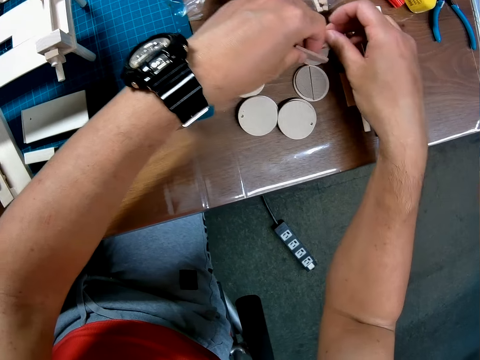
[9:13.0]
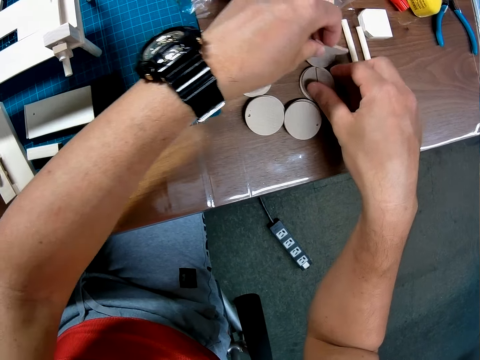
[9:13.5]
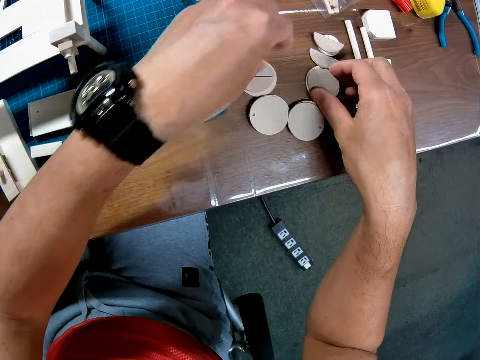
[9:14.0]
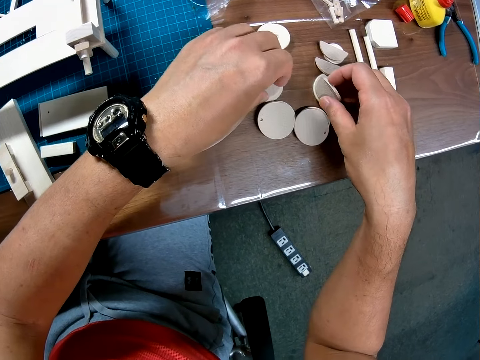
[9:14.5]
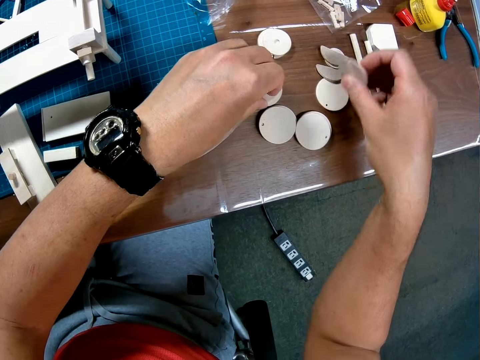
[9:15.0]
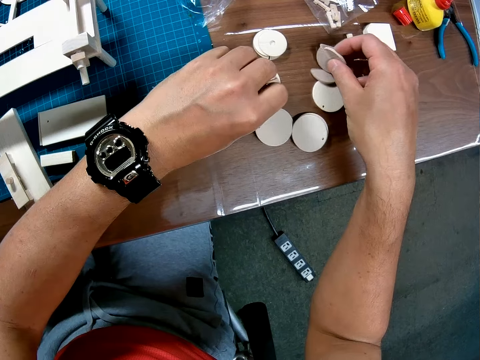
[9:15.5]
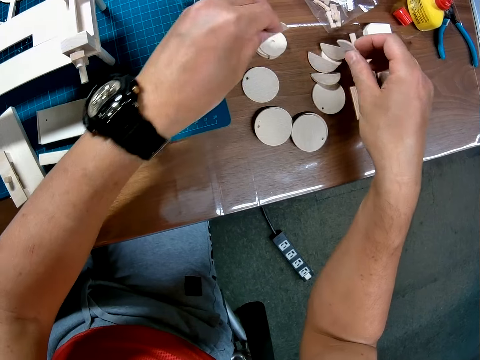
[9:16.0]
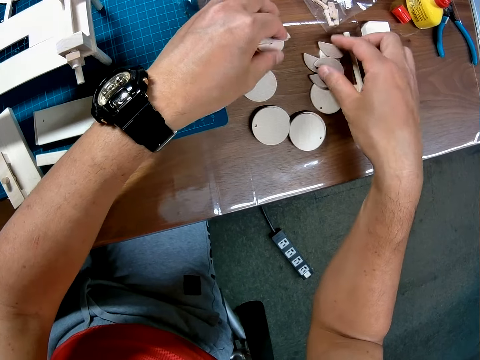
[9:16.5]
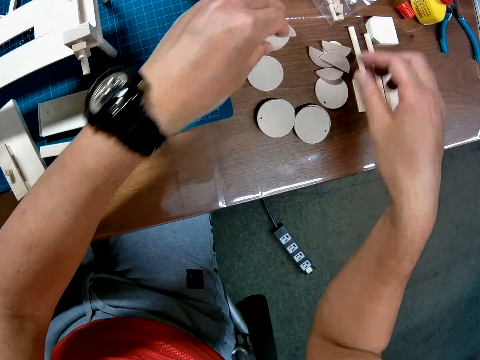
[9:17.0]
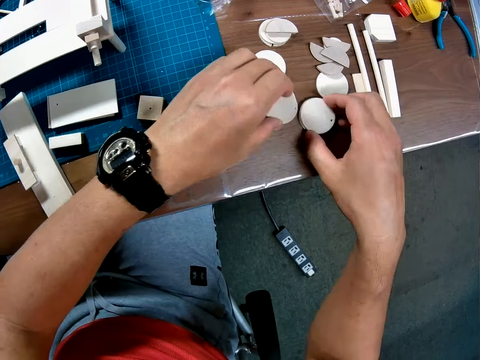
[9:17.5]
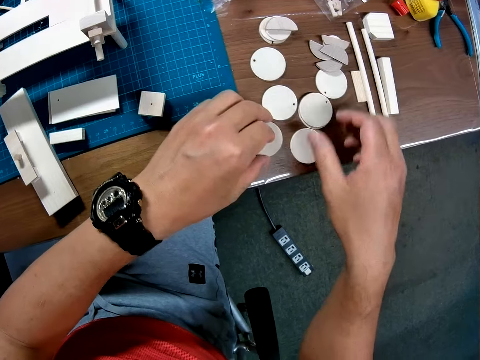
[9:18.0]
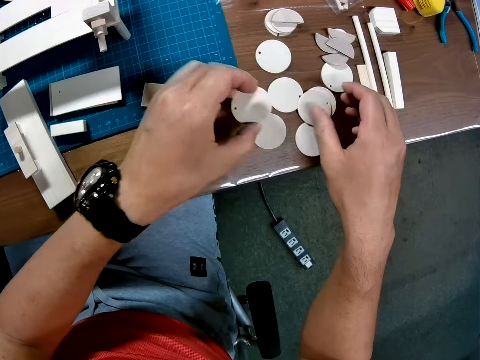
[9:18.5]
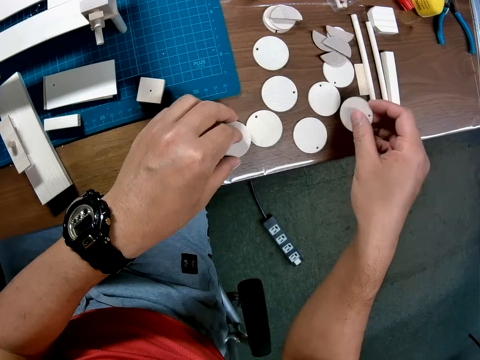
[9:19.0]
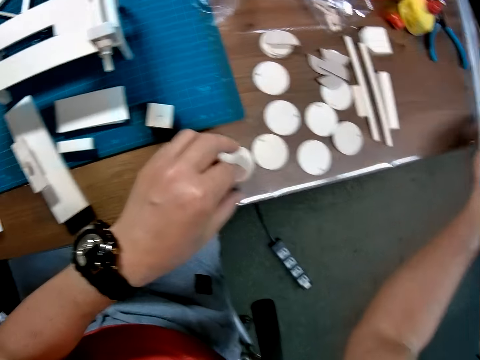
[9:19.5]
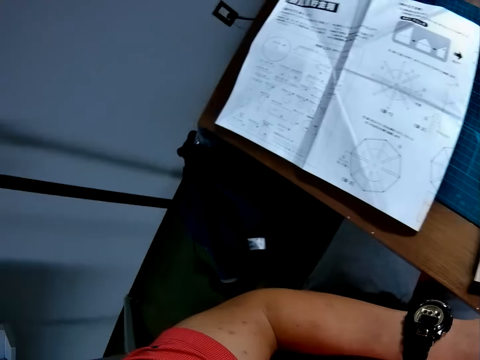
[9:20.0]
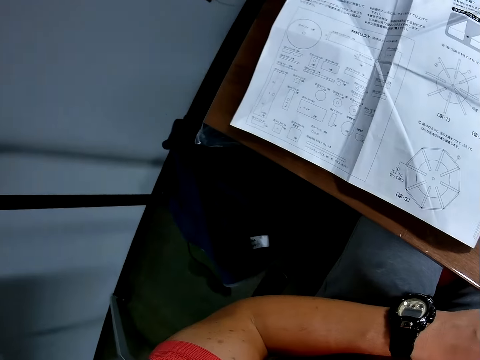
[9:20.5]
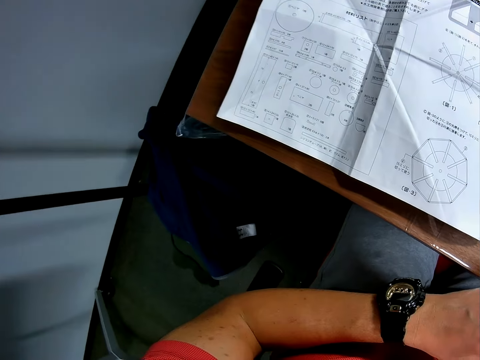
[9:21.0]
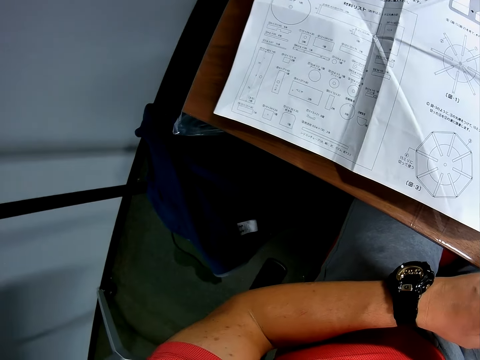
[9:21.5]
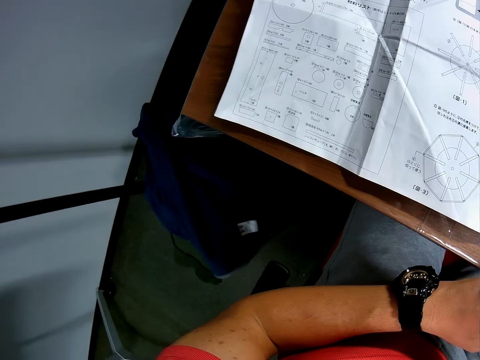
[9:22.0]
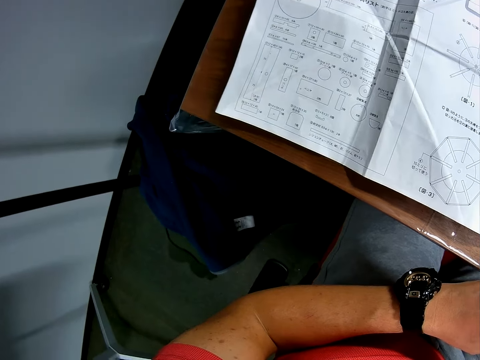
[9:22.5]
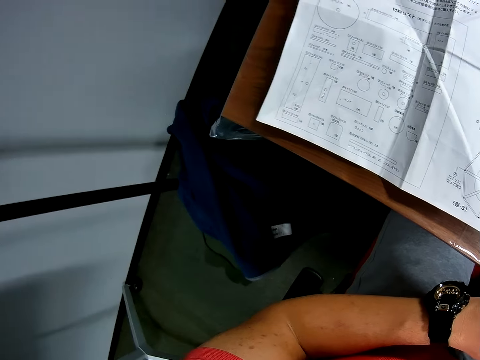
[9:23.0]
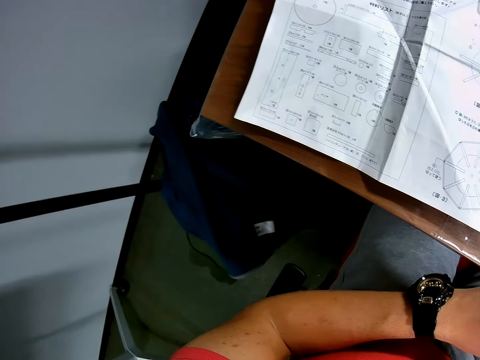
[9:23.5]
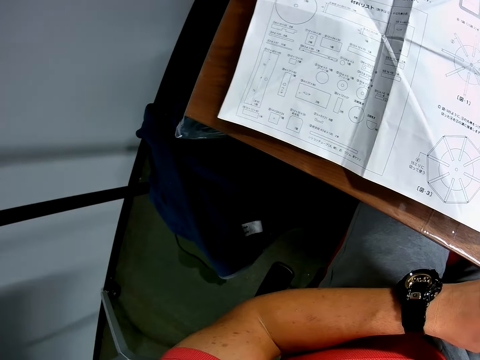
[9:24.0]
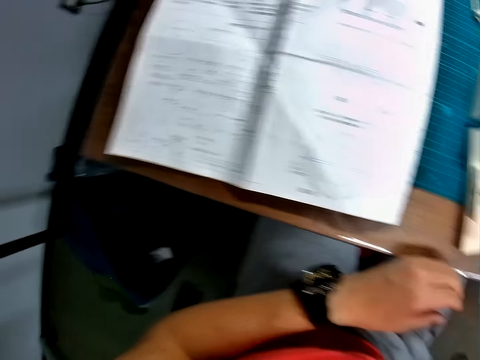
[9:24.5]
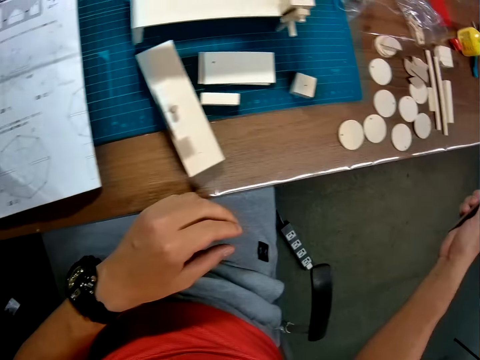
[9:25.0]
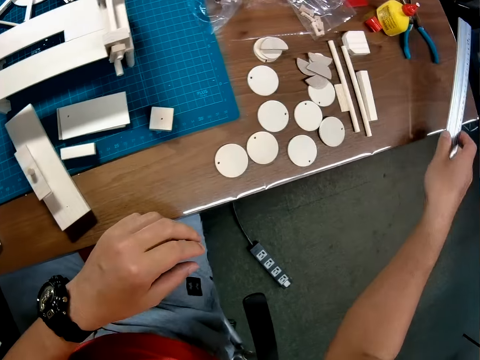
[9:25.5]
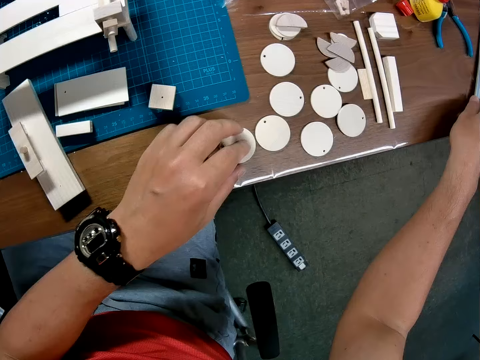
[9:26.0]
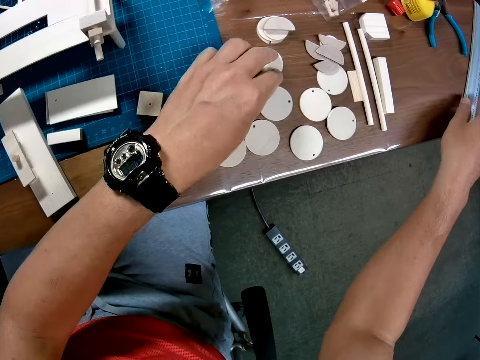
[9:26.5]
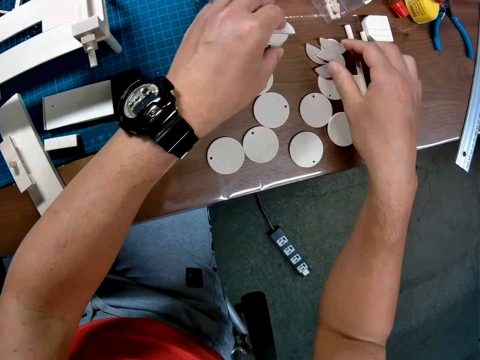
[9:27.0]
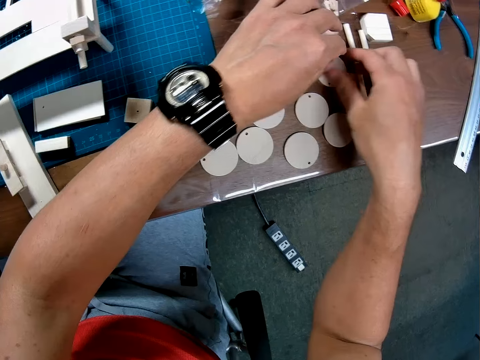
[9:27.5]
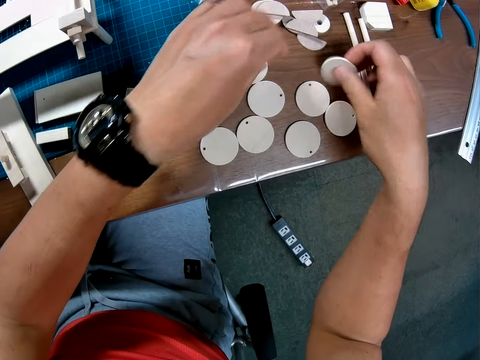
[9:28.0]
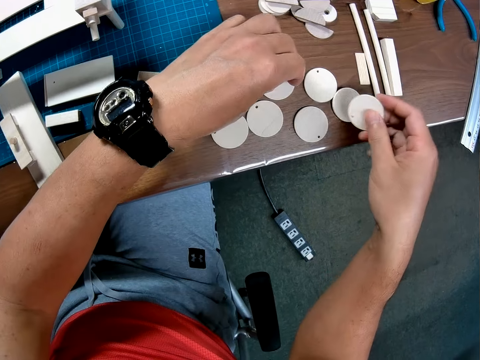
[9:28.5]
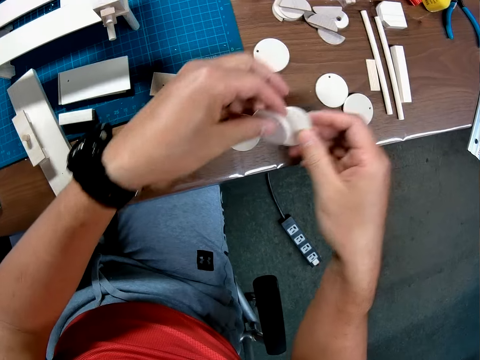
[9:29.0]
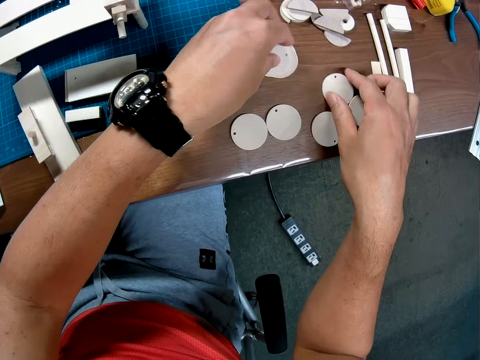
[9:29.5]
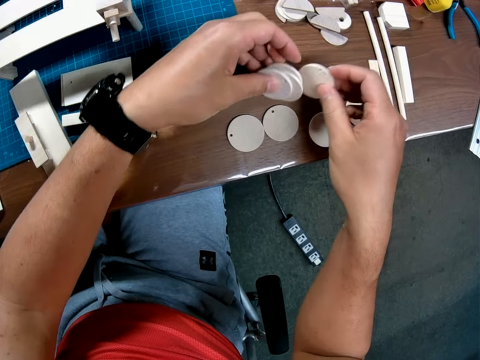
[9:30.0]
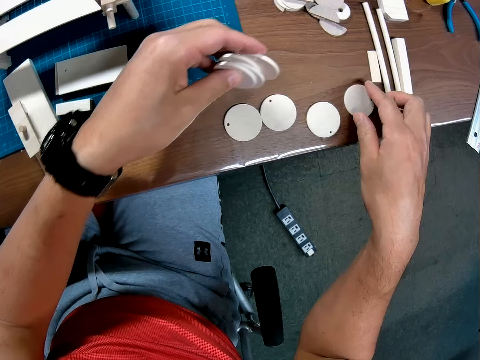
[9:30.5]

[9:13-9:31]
The camera wearer picks up a ruler from the table with his right hand. He glances at the blueprint. He turns around. He stares at the paper. He drops the ruler on the table. He packs the circular pieces together. He hovers over the pieces of woodcraft on the table and picks the pieces of woodcraft from the table.

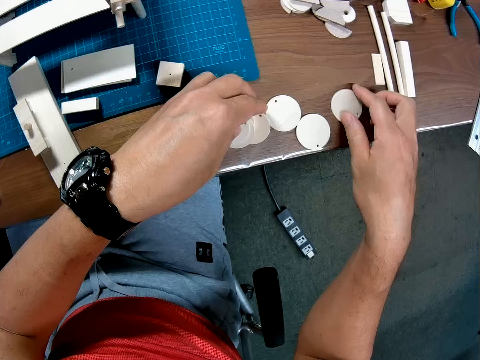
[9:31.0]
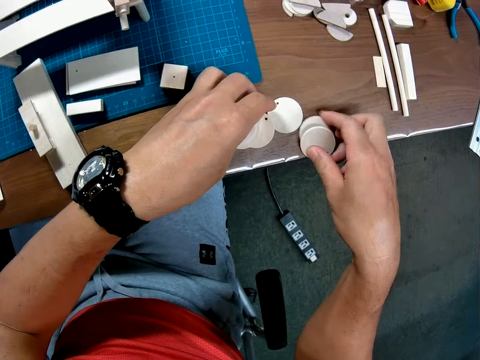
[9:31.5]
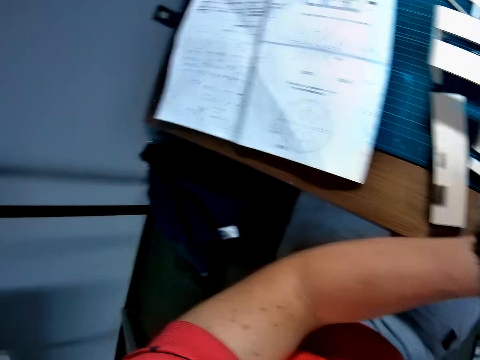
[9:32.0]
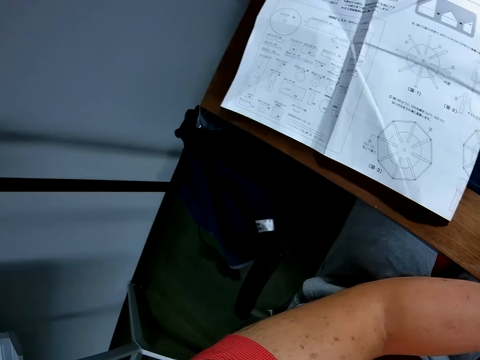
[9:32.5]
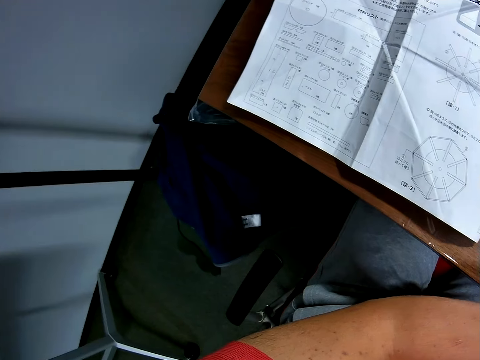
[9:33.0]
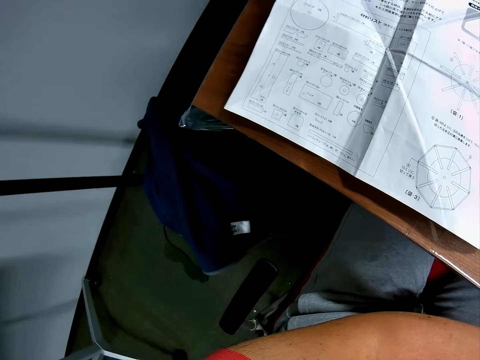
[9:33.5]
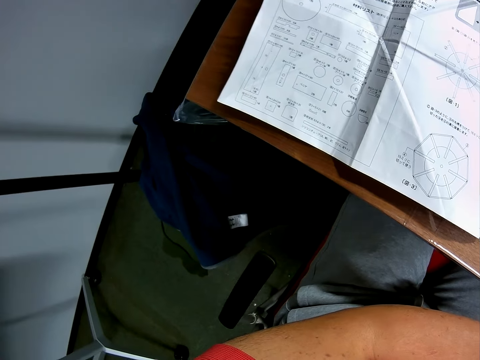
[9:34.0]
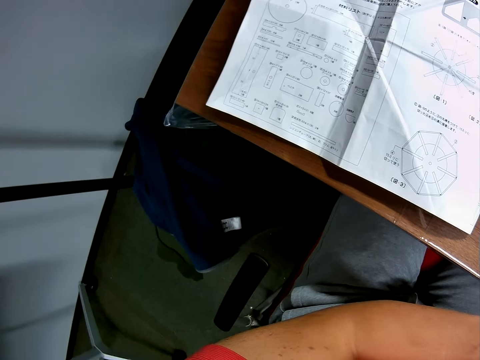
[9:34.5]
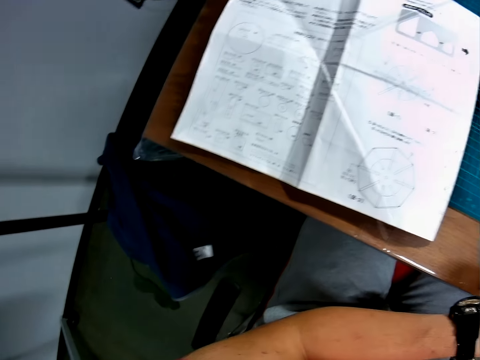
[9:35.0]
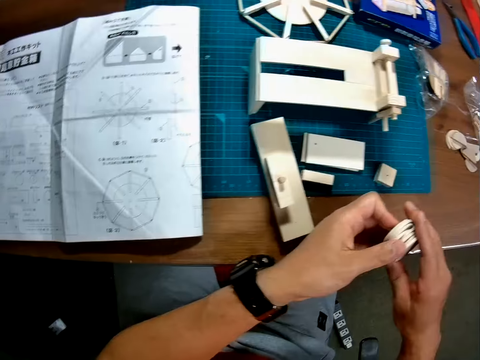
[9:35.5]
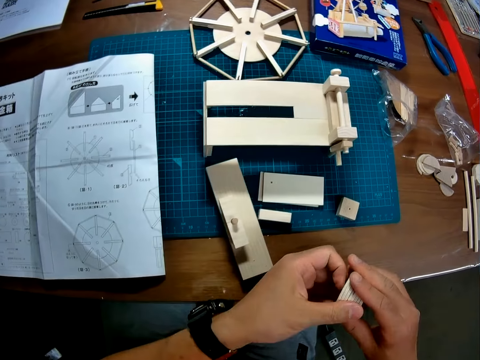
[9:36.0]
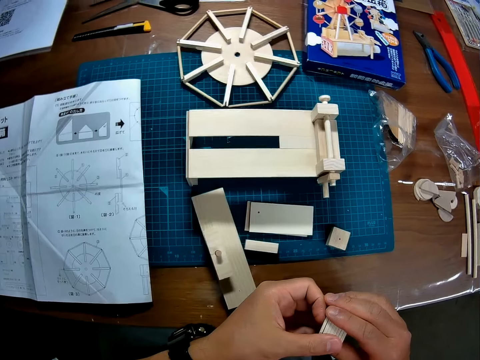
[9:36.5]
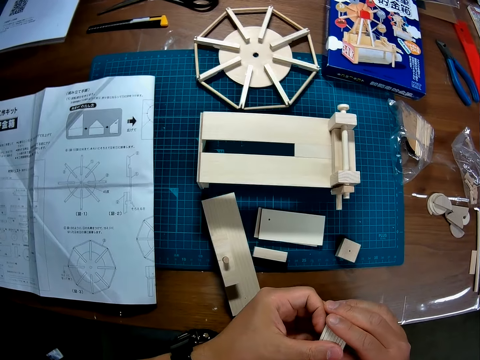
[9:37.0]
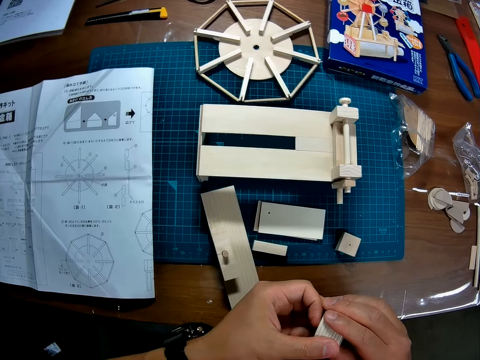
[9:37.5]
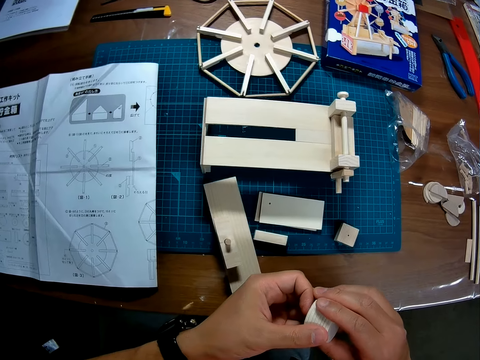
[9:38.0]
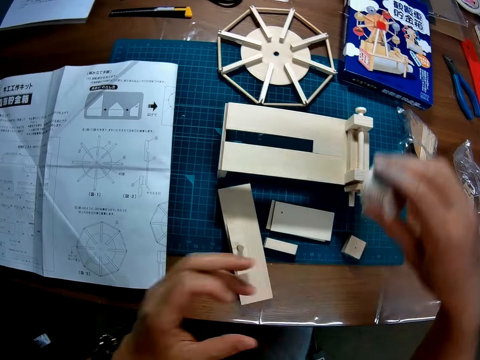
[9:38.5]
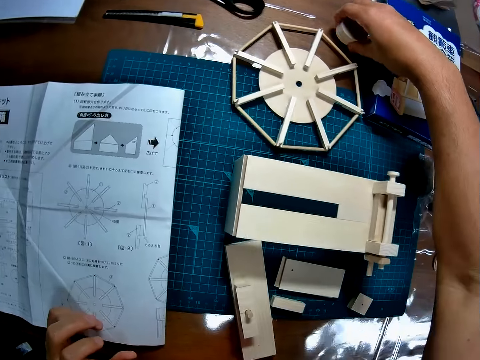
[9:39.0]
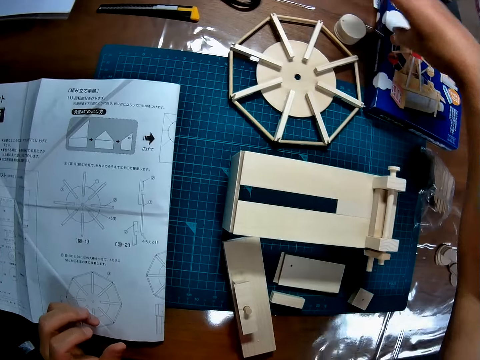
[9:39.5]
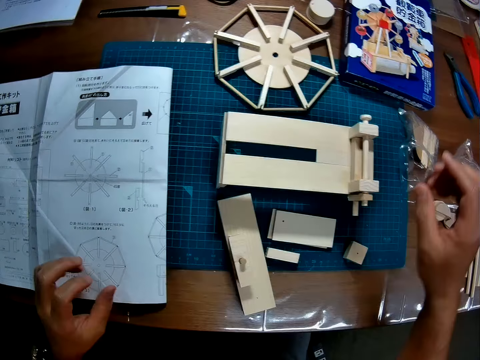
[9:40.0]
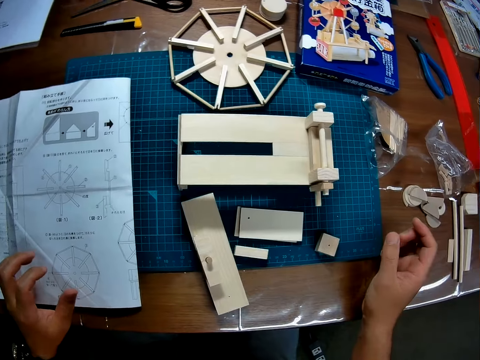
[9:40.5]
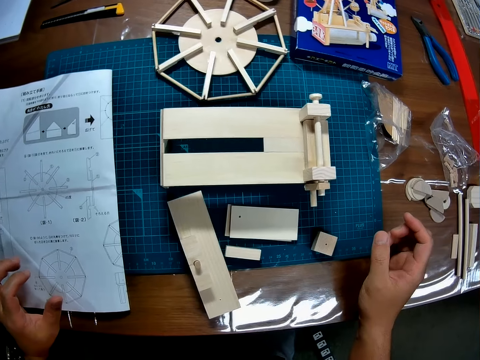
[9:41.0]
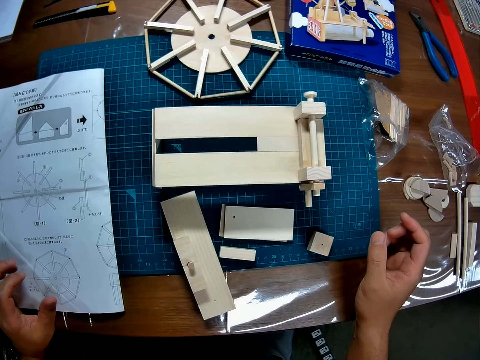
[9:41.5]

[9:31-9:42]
The camera wearer glances at the blueprint. He aligns the circular pieces in his hand. He puts the stack of circular pieces on the table.
